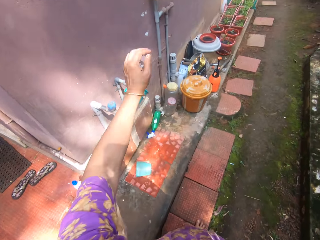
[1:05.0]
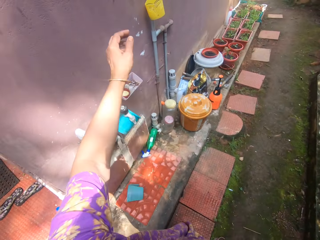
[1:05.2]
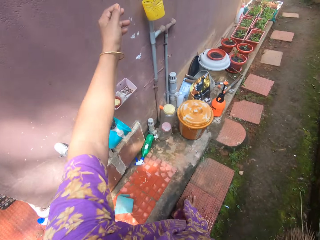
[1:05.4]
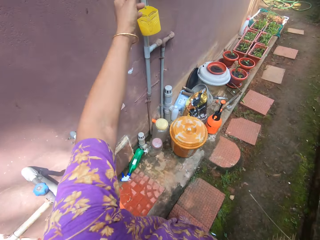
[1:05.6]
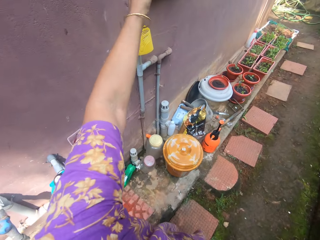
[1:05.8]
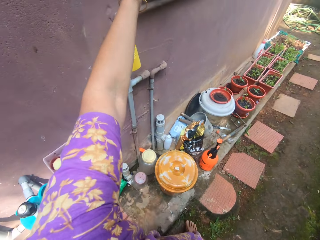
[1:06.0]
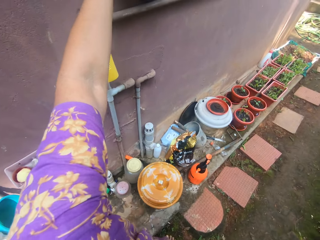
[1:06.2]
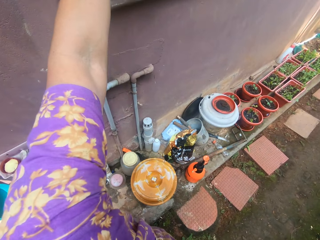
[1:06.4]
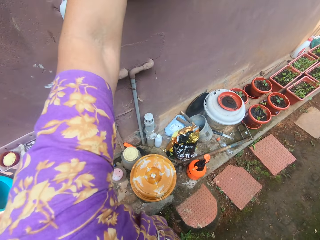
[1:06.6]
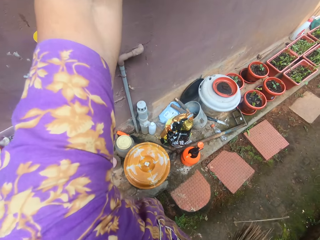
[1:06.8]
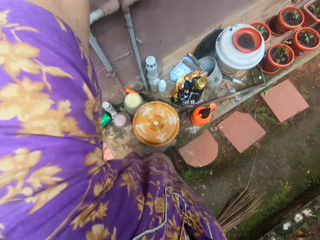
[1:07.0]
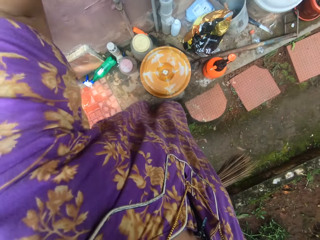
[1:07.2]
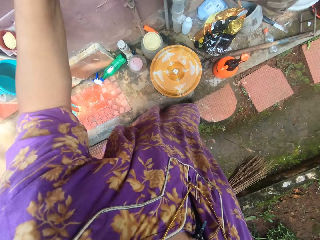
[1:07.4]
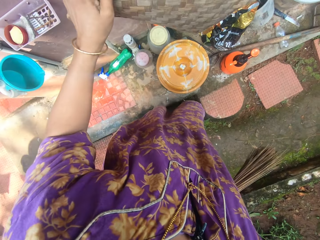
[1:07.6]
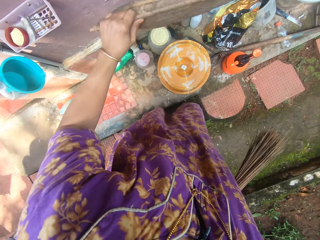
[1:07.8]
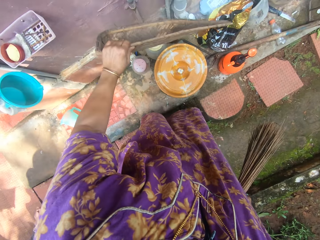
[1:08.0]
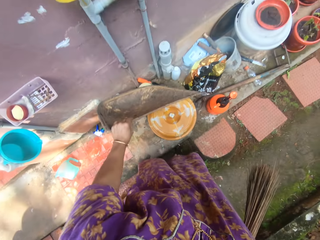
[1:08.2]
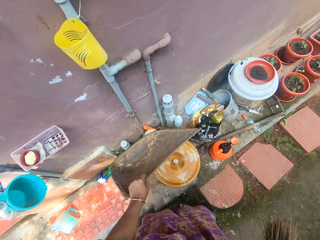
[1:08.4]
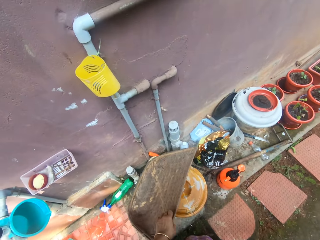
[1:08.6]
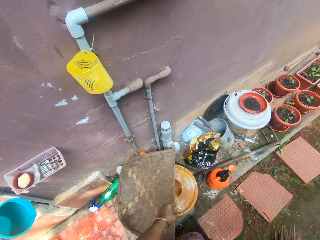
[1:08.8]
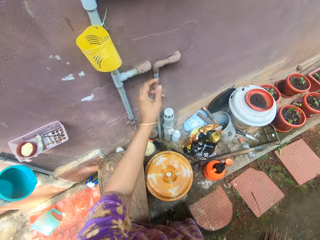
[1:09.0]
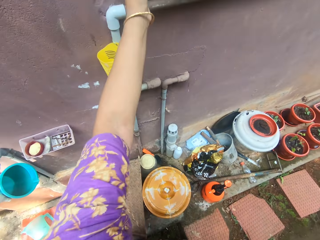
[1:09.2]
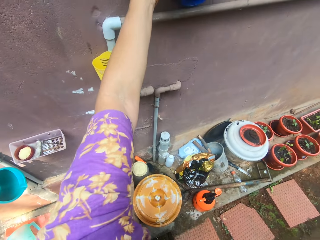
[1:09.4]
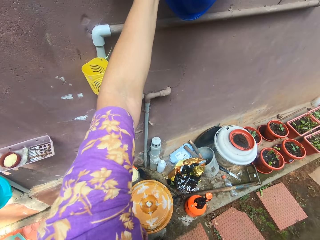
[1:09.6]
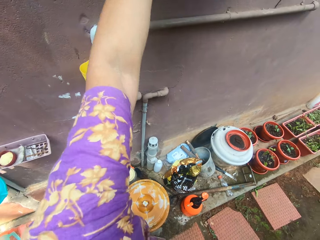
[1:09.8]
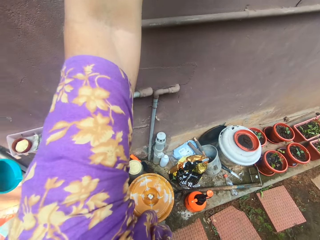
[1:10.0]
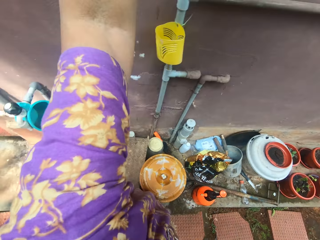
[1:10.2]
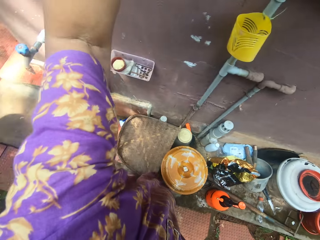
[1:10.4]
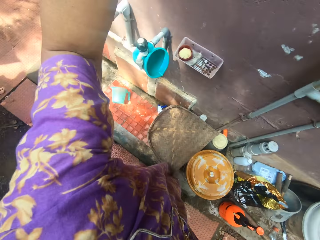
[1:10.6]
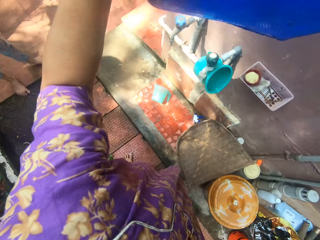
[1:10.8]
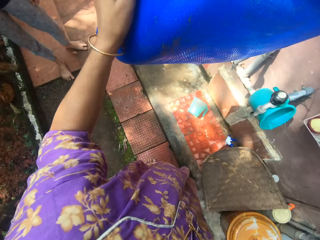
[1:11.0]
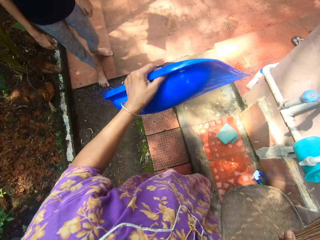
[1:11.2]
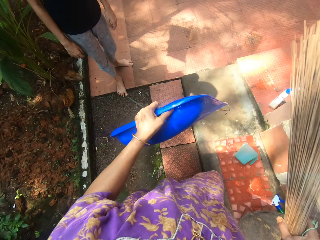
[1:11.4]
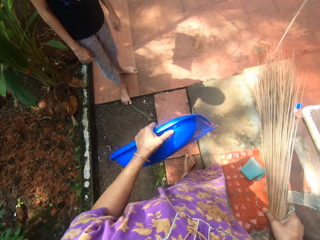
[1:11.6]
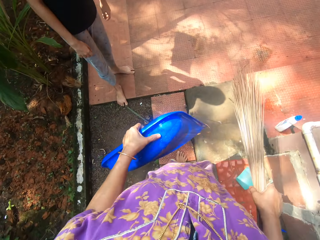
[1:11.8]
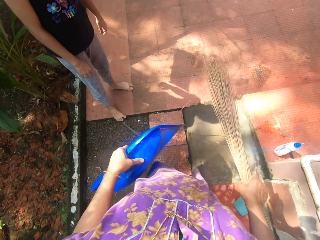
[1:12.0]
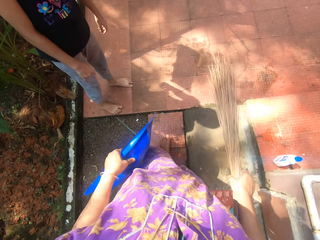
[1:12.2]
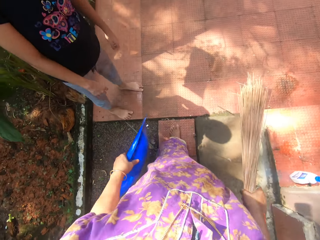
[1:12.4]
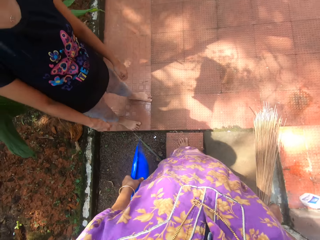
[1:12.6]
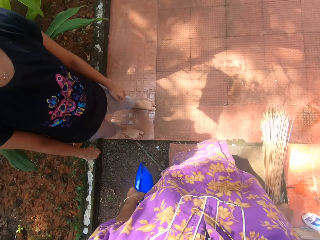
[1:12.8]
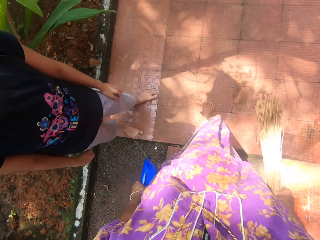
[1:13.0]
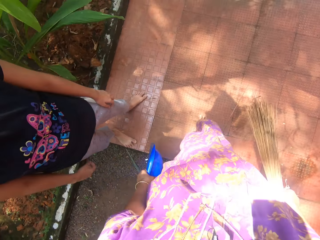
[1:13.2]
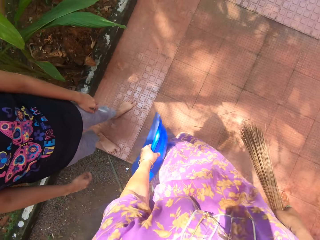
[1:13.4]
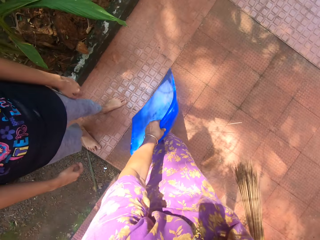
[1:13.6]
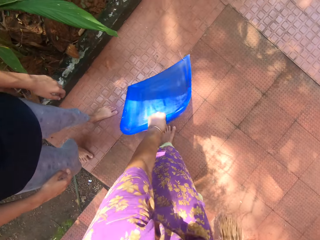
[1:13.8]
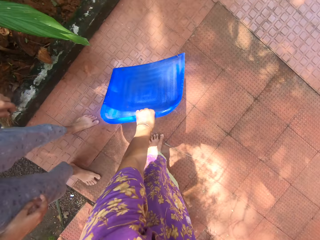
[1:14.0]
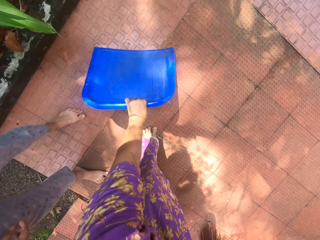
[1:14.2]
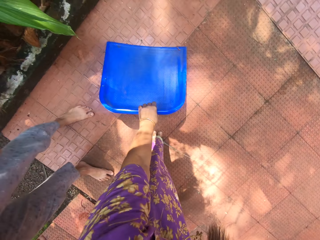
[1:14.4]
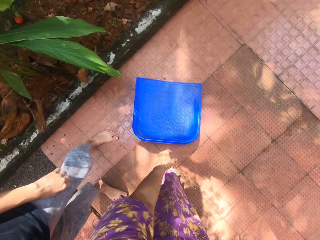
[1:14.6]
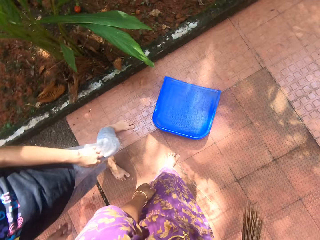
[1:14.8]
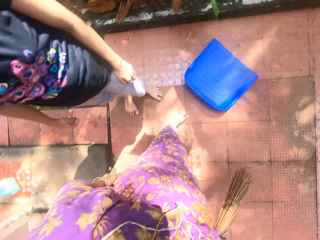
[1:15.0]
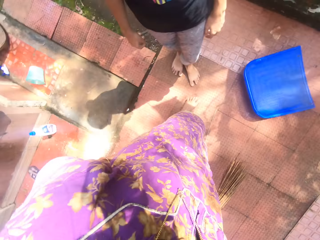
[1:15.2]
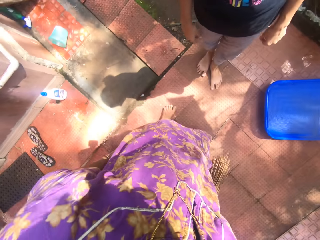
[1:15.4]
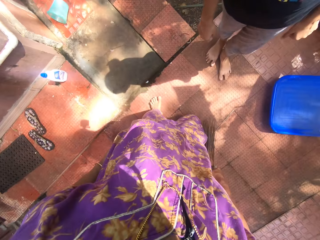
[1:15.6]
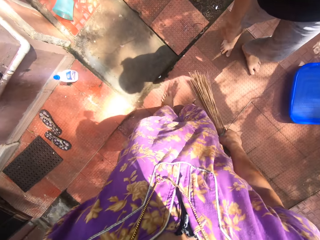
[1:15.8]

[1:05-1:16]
The camera wearer picks up a small mat or scoop winnower from the side of the window on the house wall with her left hand. She drops the small mat on the floor. She lifts a parker or scoop dustpan from the side of the window with her left hand. She walks away with the broom and parker in her hands. She drops the parker in her left hand on the floor near a child.

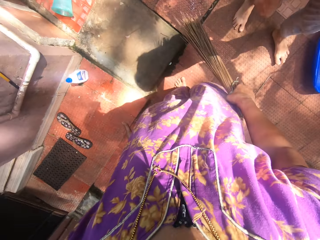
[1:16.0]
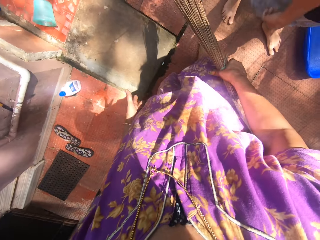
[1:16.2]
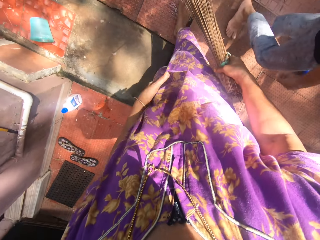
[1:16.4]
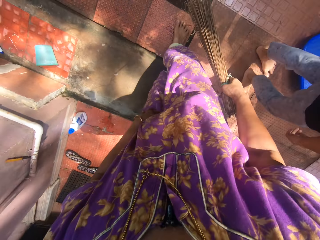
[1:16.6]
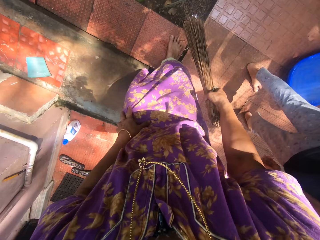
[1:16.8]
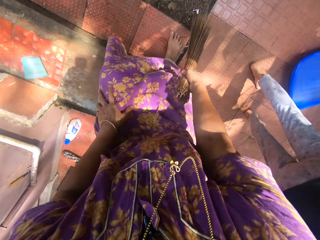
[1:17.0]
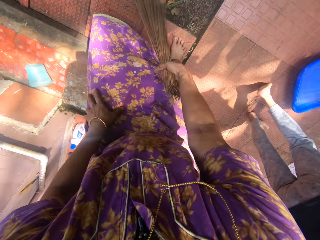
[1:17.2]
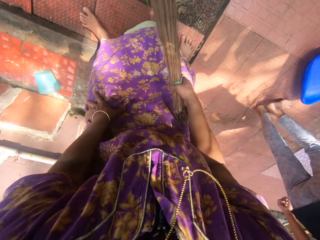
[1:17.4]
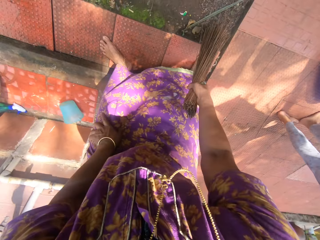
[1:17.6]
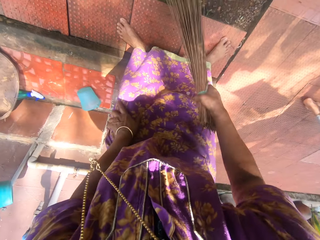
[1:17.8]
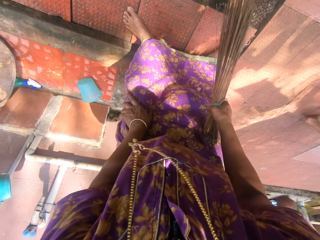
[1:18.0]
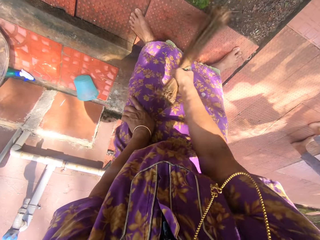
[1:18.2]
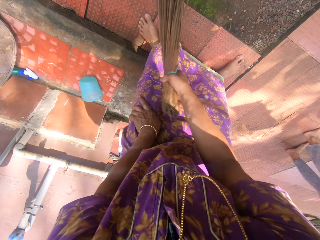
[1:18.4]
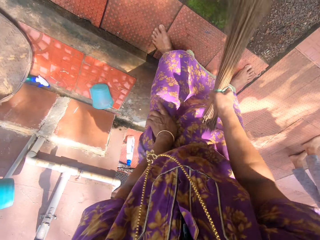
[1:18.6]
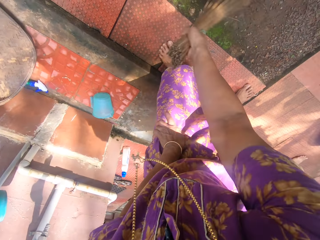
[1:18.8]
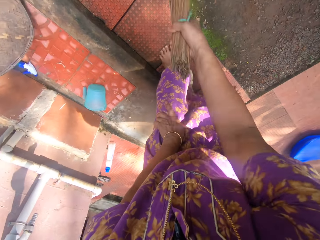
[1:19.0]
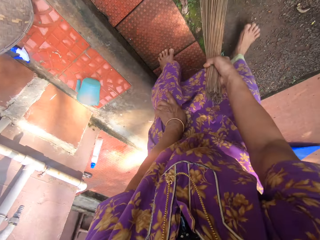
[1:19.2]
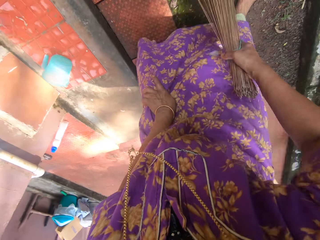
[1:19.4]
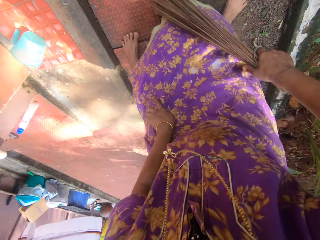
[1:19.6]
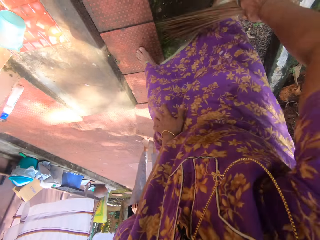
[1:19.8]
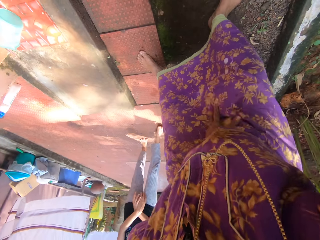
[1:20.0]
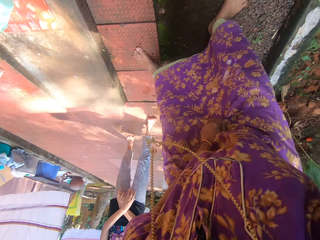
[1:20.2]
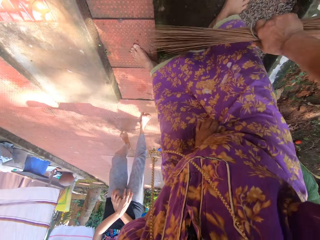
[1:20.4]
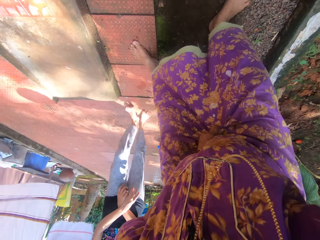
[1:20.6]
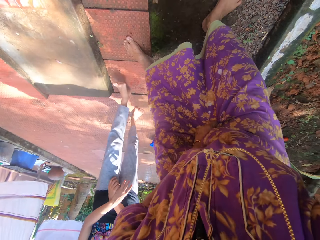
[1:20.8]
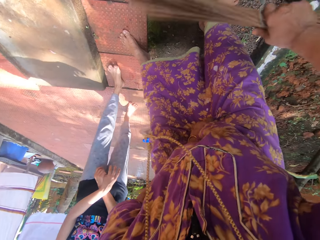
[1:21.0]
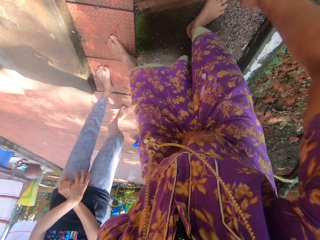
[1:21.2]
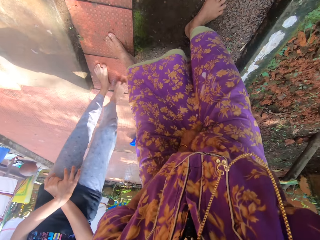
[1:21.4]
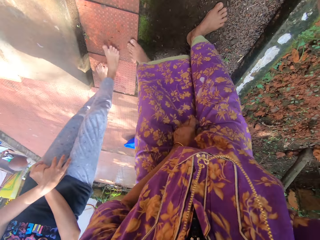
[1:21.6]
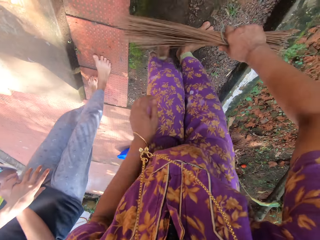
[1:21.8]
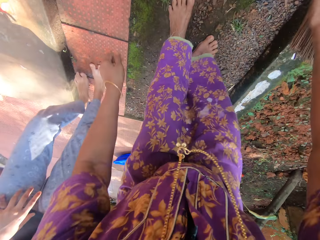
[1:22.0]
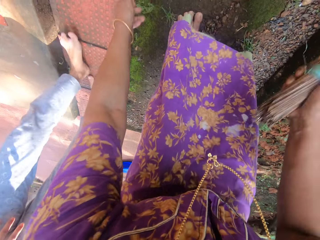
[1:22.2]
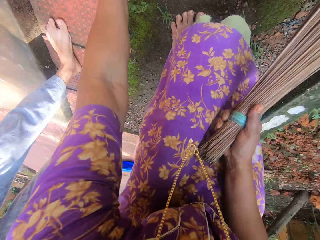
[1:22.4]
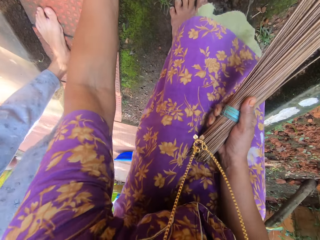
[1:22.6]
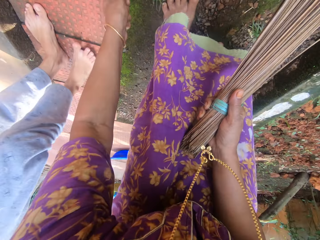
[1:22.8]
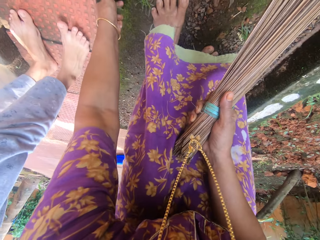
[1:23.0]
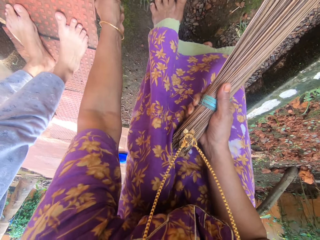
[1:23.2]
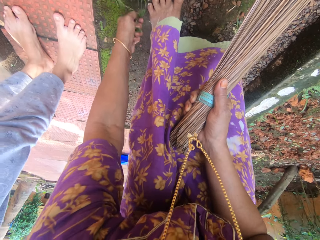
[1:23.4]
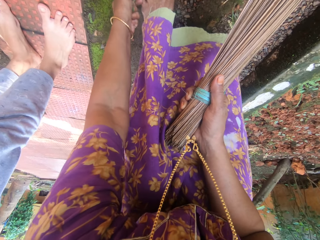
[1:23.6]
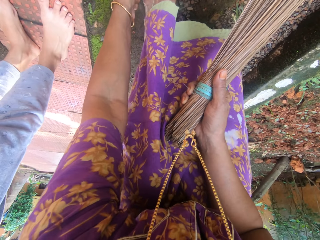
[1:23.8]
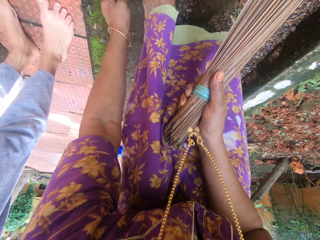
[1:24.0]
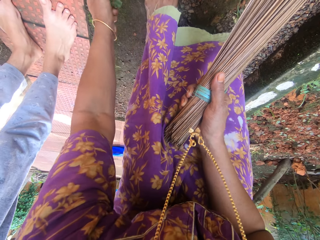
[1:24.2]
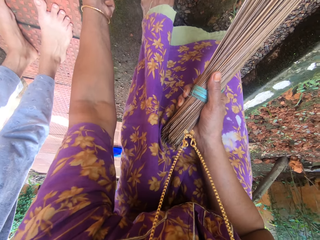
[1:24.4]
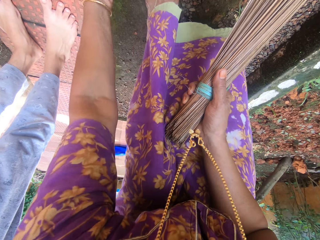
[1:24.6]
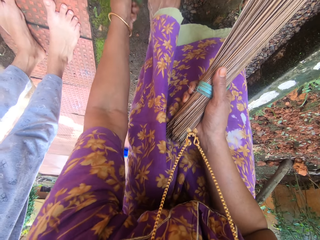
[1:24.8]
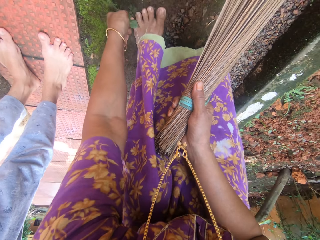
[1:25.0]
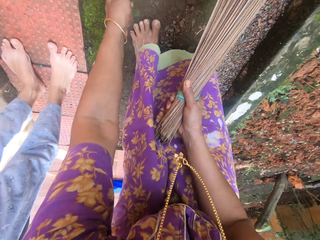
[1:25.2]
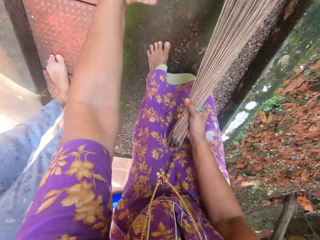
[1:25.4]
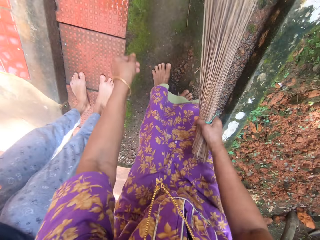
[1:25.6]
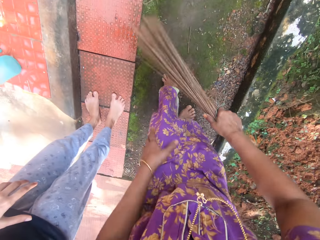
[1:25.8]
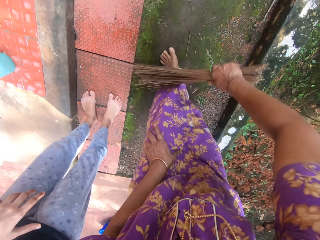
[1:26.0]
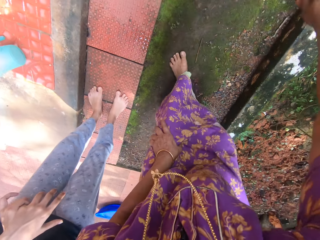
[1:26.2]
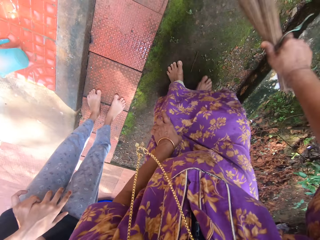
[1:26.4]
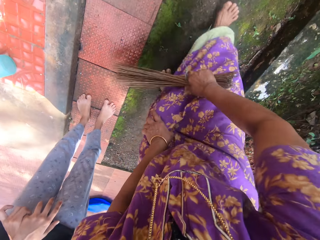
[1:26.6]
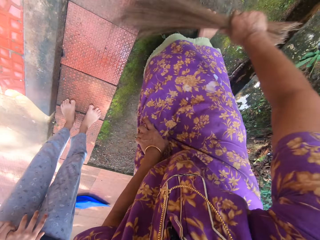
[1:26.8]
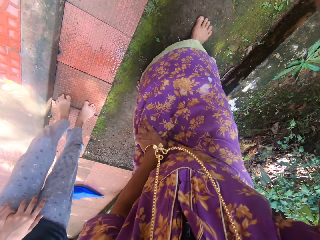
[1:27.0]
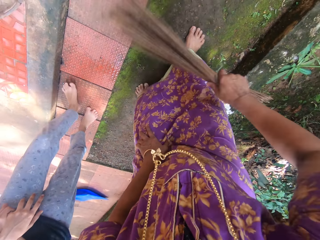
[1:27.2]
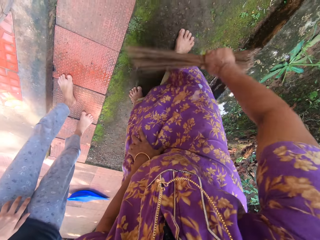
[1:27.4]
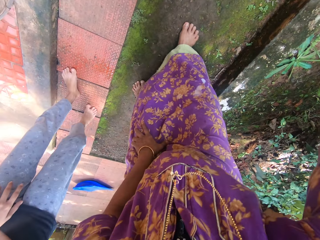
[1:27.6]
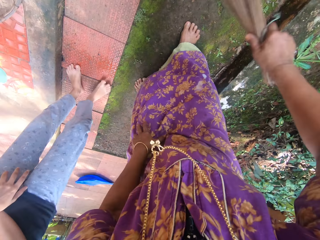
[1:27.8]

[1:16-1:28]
The camera wearer walks back on the floor. The girl walks towards the opposite direction of the camera wearer. The camera wearer discusses with the girl. She sweeps the floor of the compound in the flower bed with the broom in her right hand. The girl walks back closer to the camera wearer. The camera wearer sweeps in the flower bed. She uproots grasses or weeds from the ground in the flower bed with her left hand. The girl stands near the camera wearer. The camera wearer uproots the weeds in the flower bed. She throws the weeds. She sweeps the floor of the compound in the flower bed with the broom in her right hand. The girl walks alongside the camera wearer as she sweeps.
